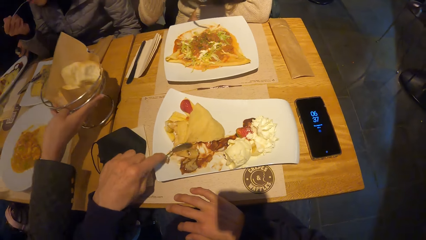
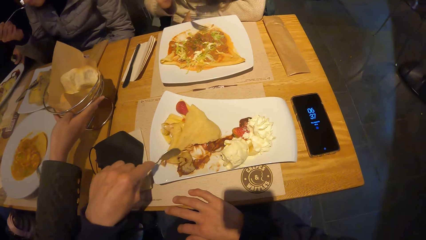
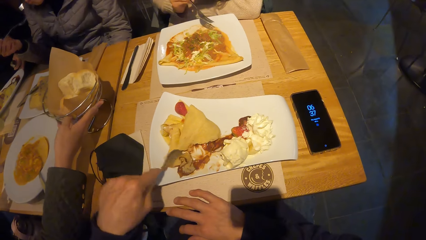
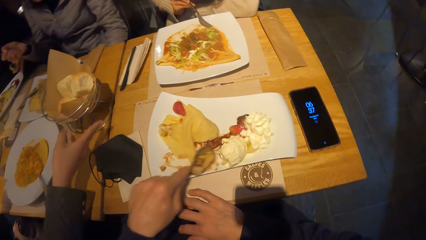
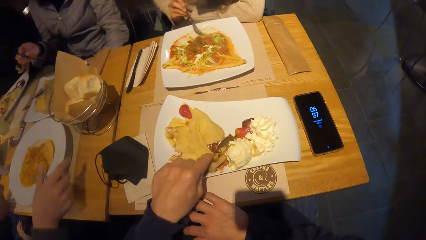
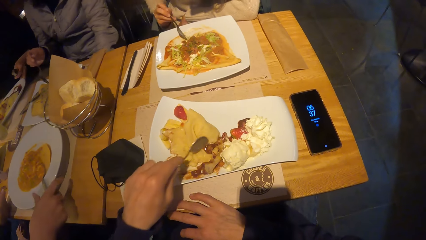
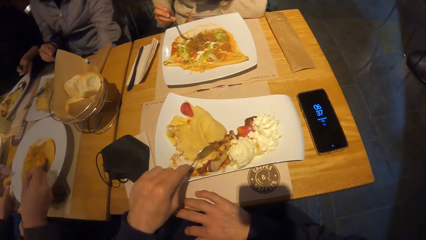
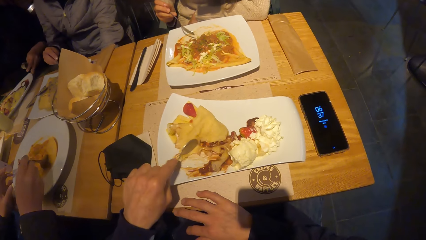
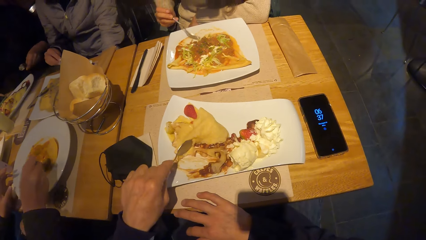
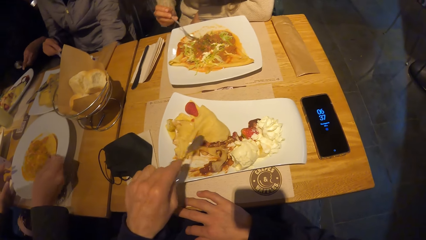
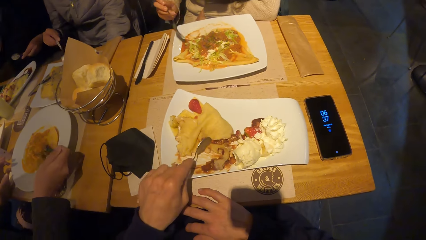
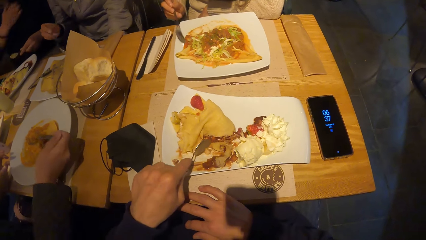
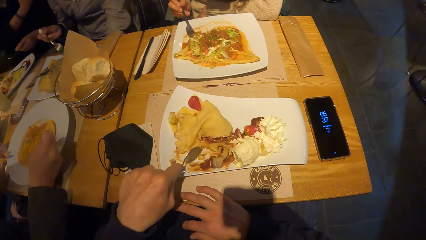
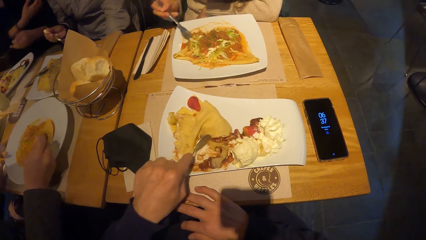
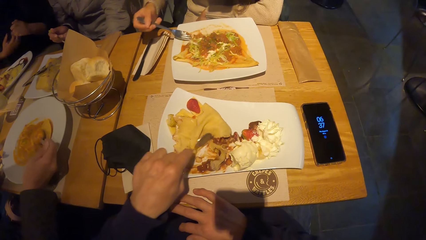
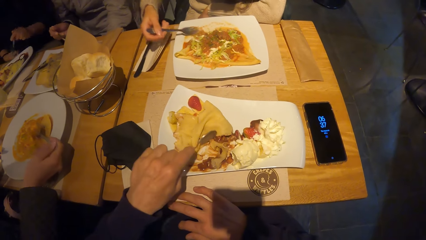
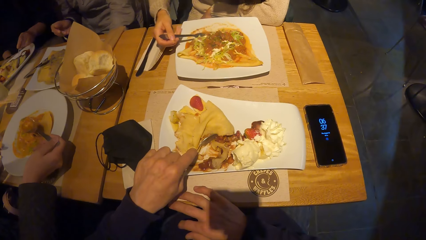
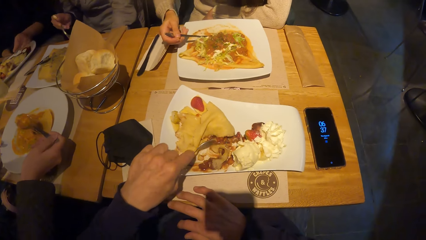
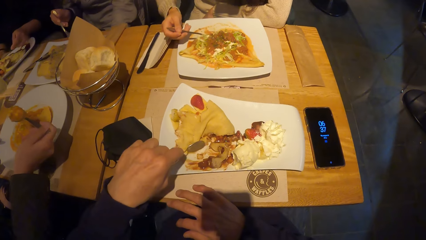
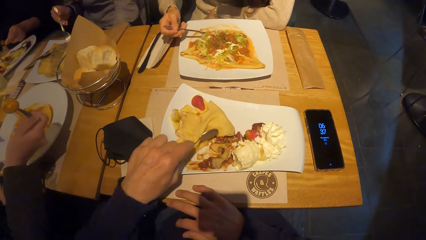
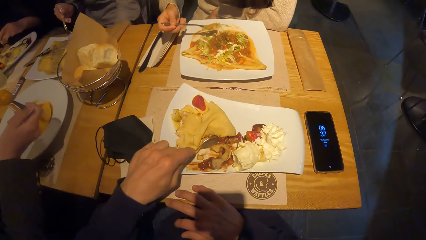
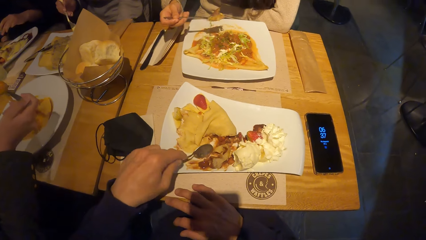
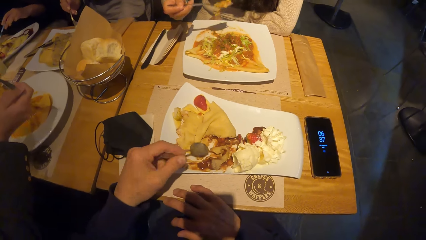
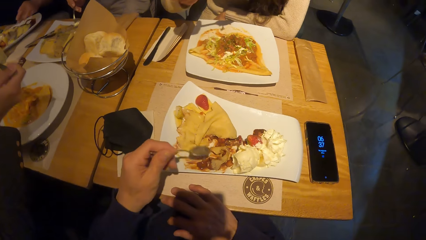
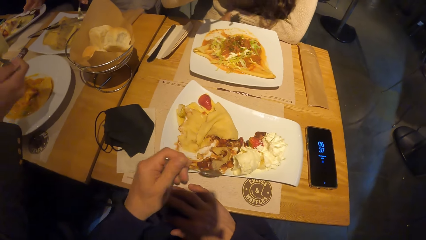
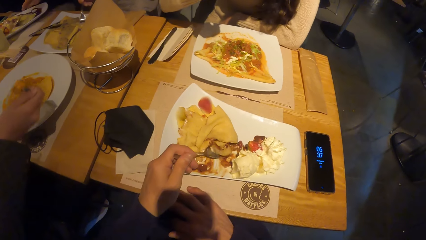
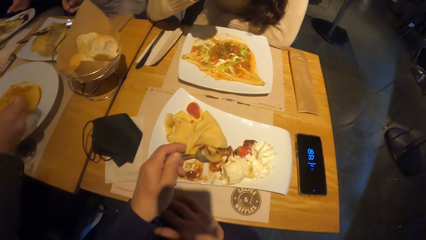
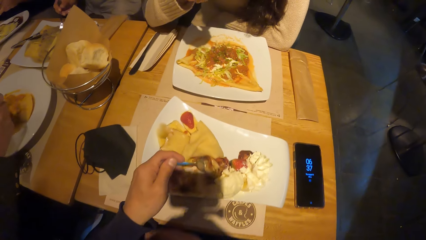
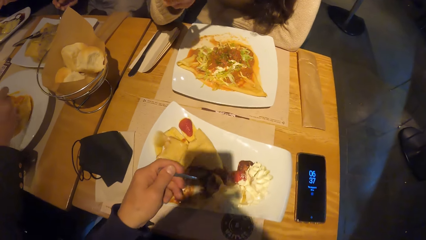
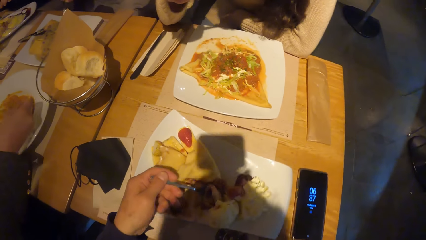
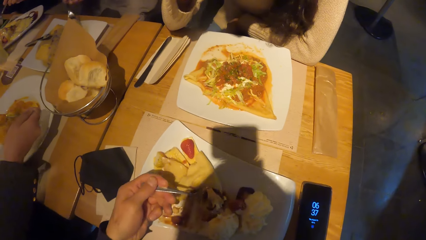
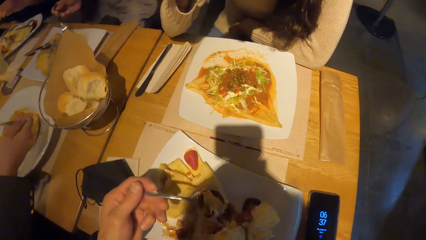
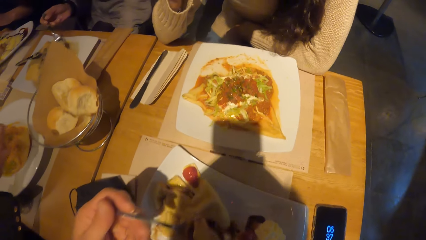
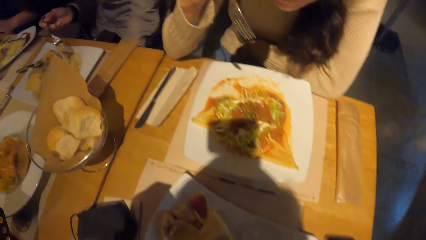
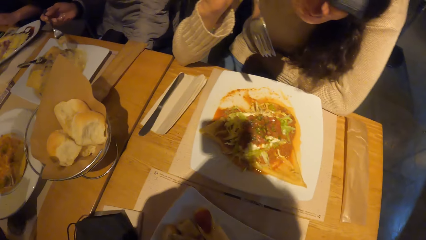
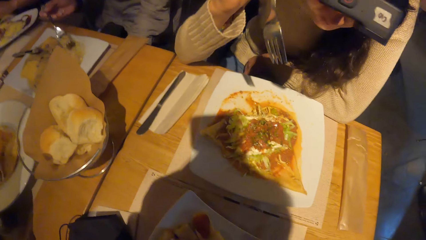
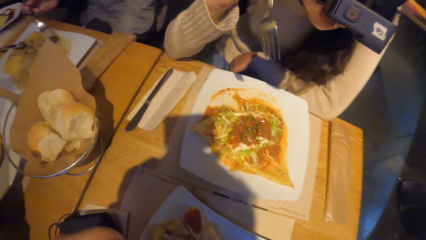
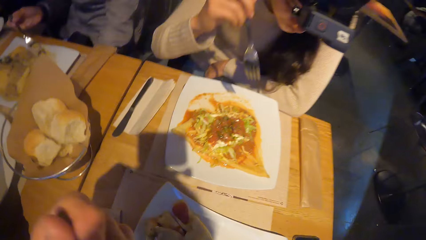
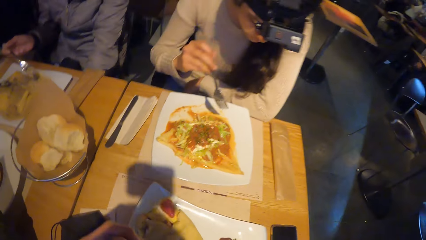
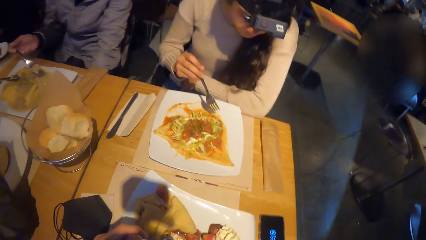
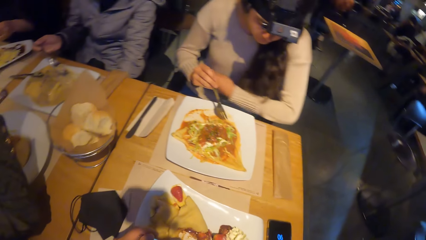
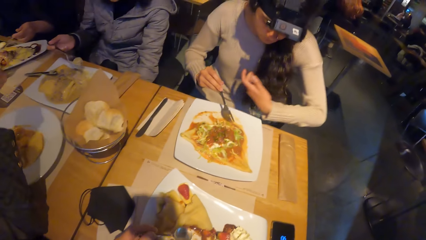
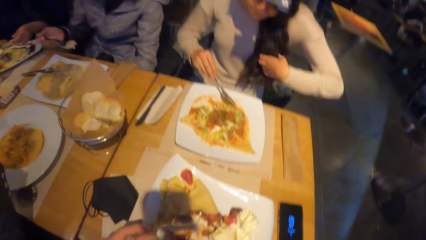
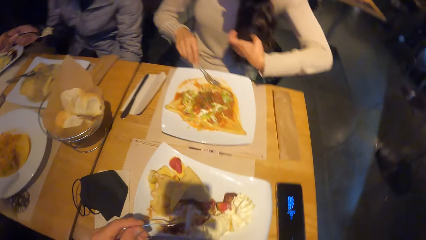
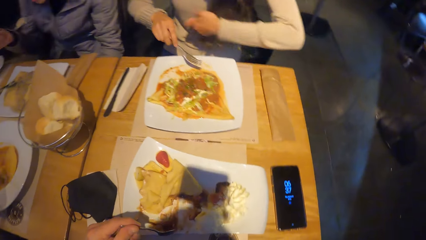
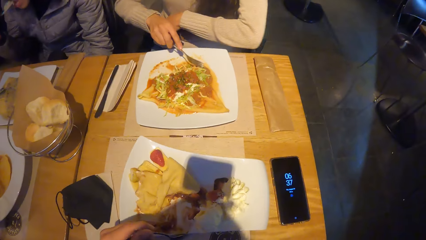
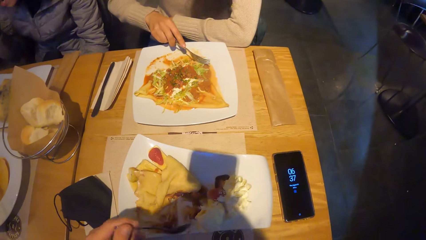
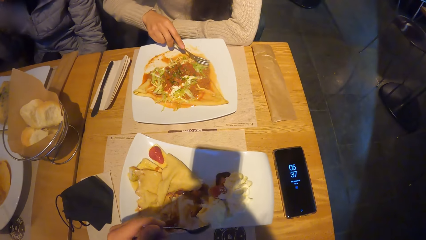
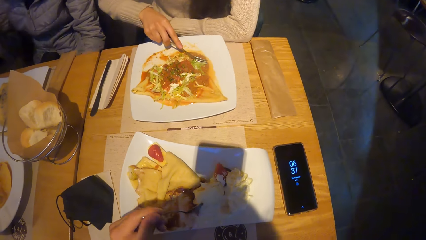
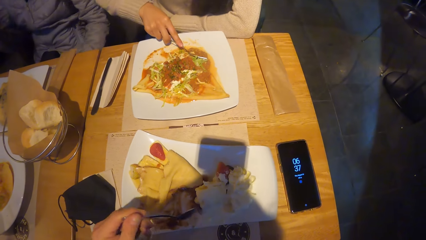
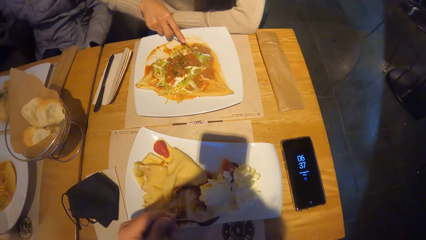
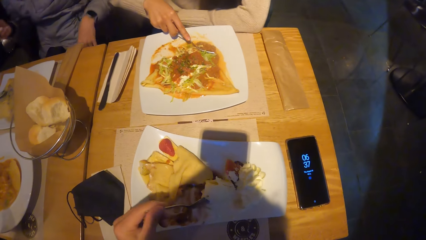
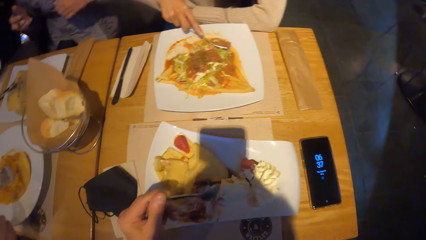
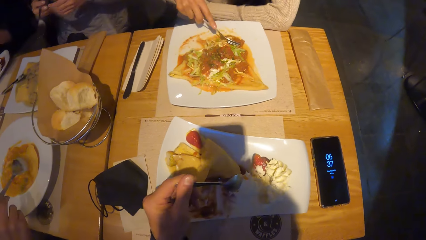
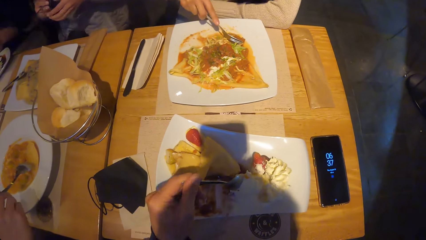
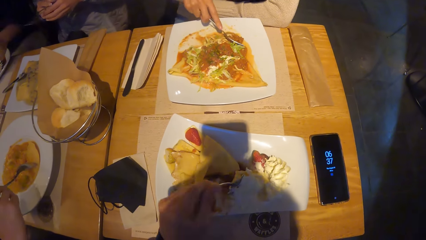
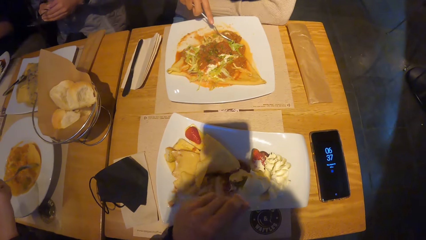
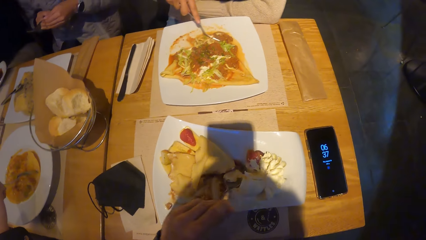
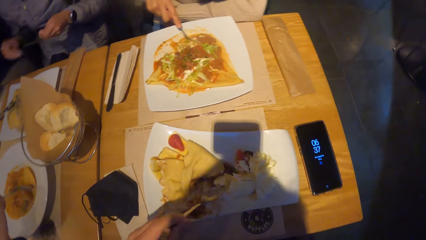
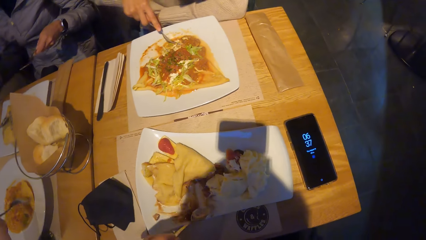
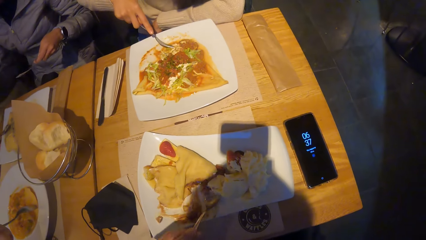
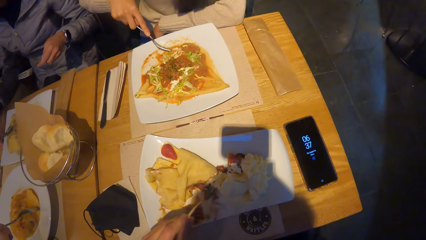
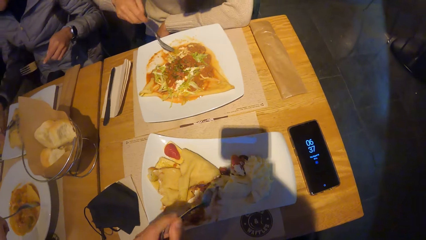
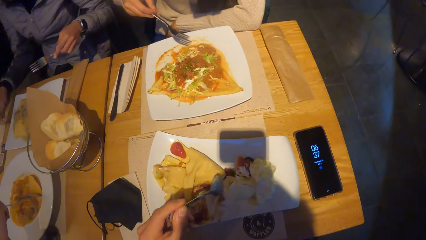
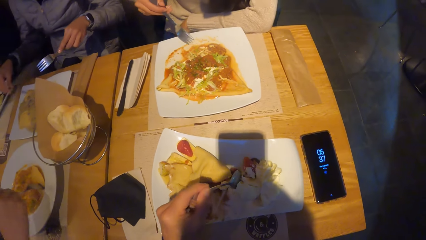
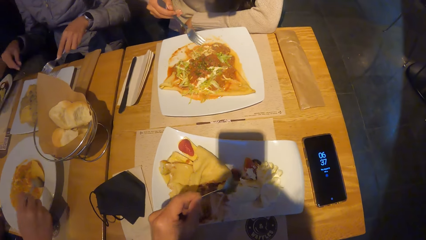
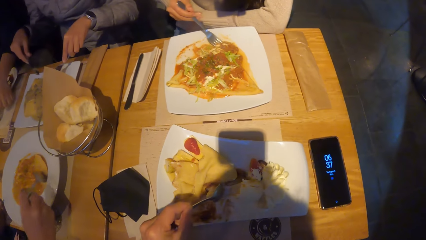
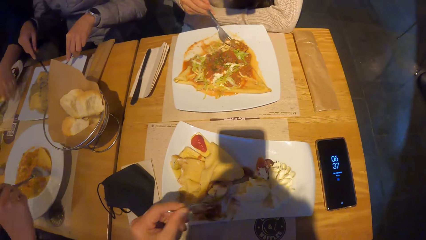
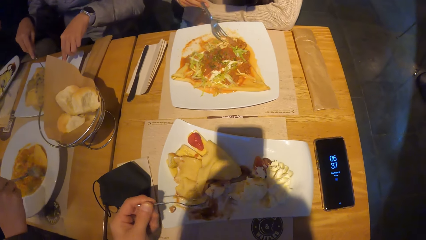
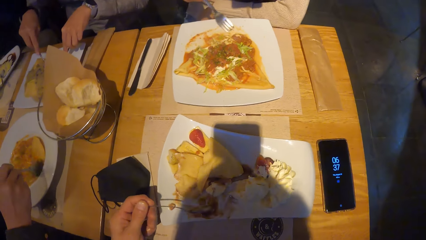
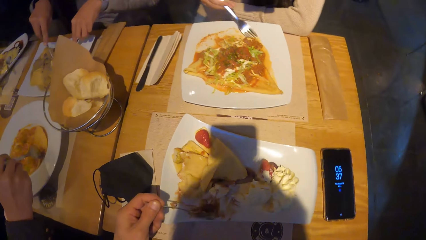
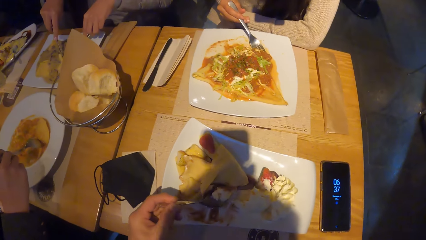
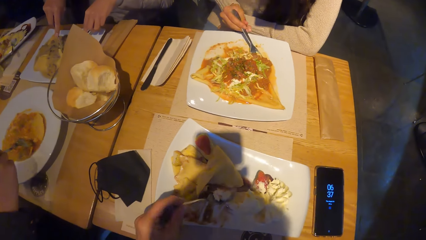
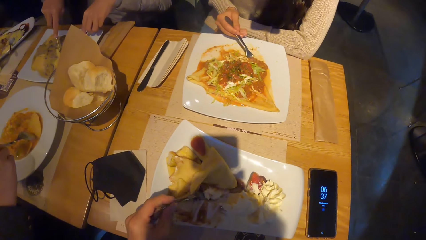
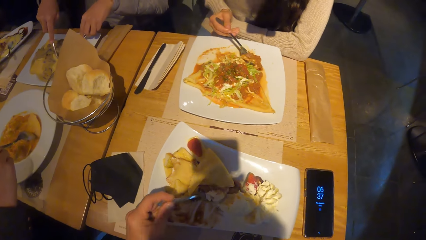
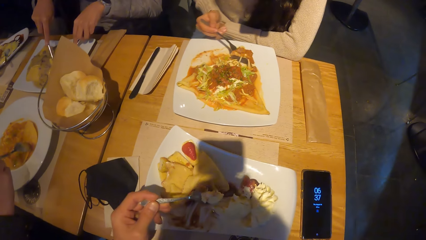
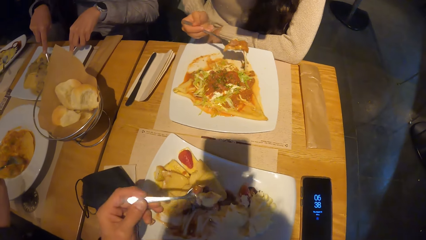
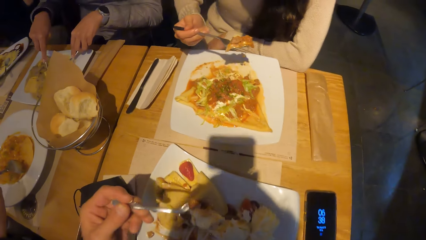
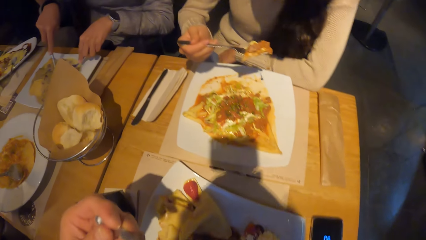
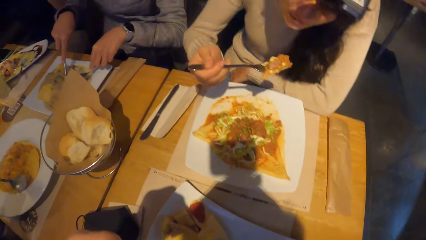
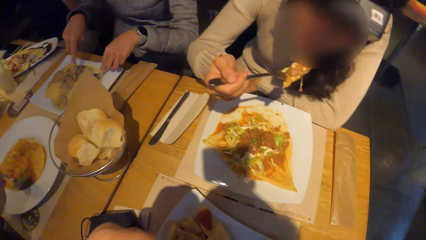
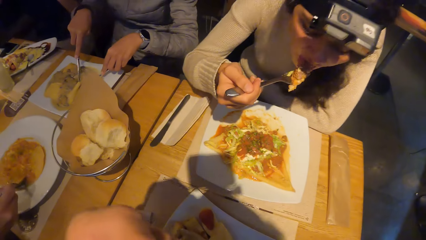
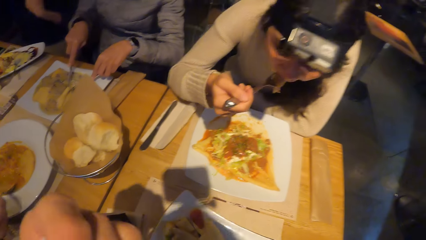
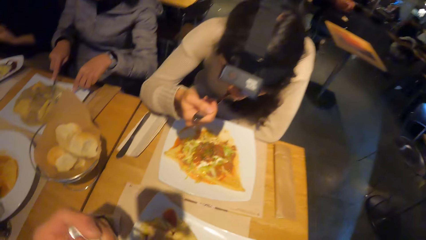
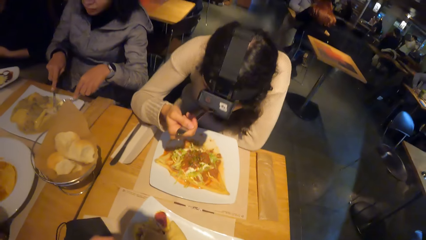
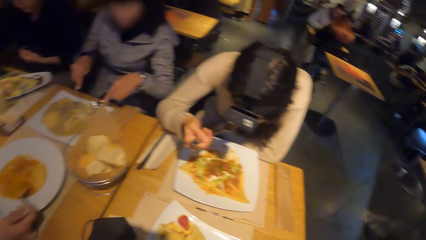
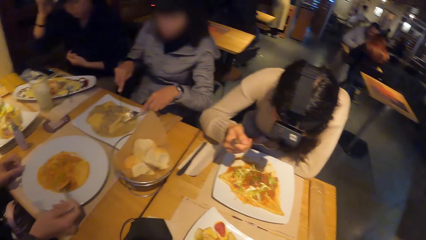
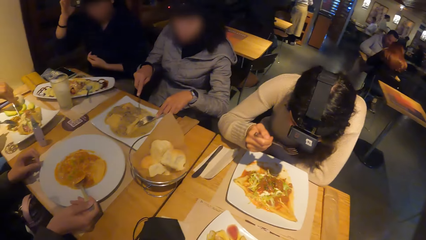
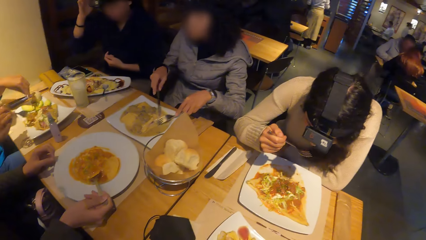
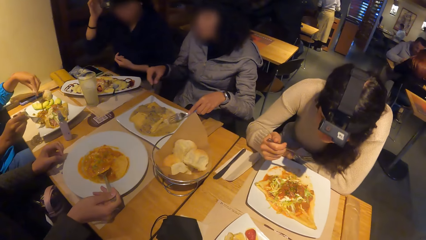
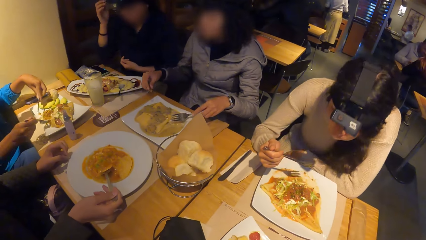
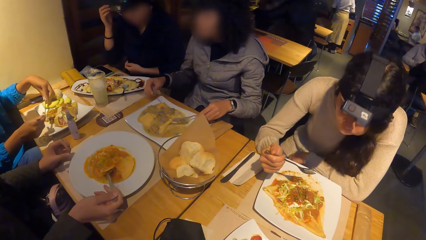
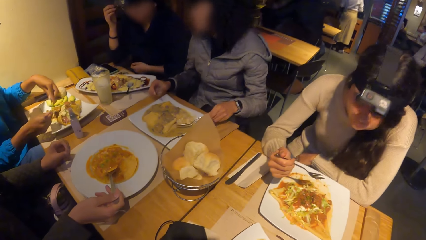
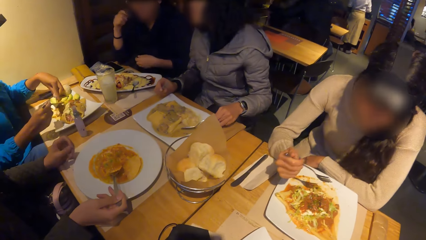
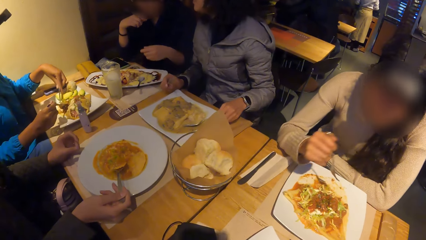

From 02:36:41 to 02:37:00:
The woman drops the bowl of bread on the table with her right hand. Another woman eats the taco with the spoon in her right hand. The camera wearer eats taco with the spoon in his left hand. He looks at the phone. Another woman passes the fork or spoon in her right hand to her left hand. The camera wearer eats taco with the spoon in his left hand. The second woman eats the taco with the spoon in her right hand.
